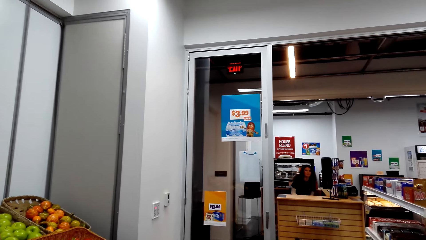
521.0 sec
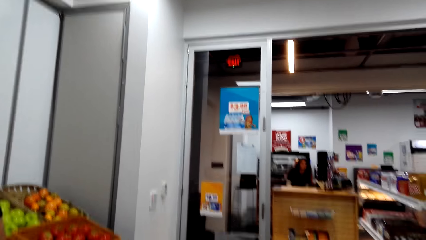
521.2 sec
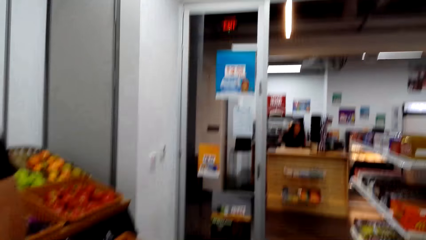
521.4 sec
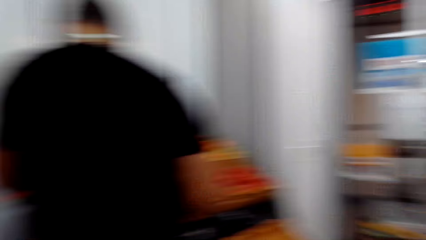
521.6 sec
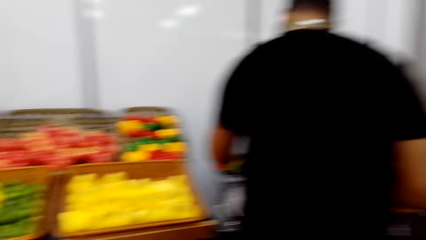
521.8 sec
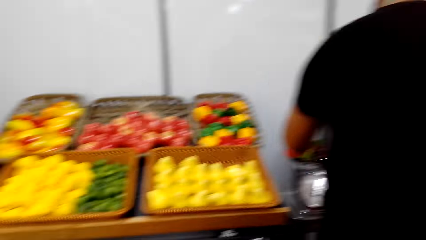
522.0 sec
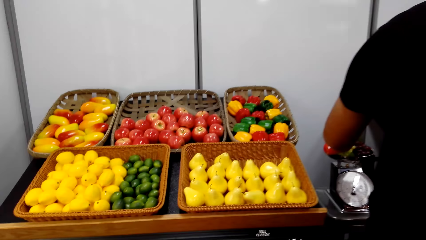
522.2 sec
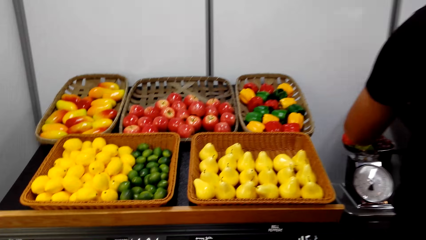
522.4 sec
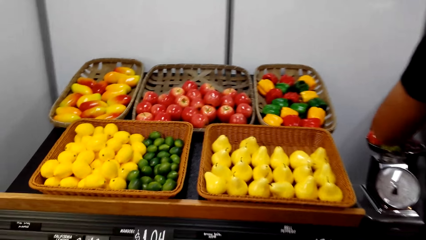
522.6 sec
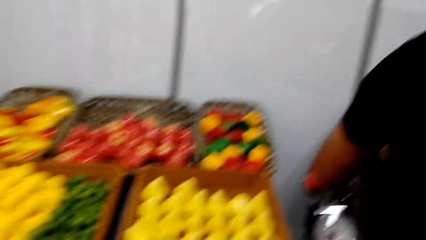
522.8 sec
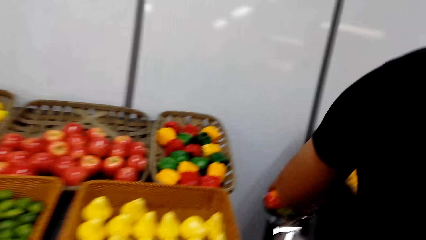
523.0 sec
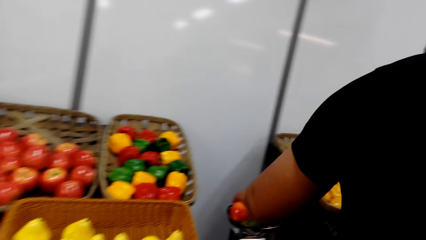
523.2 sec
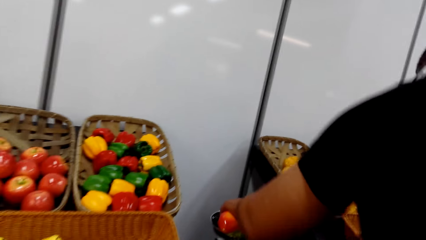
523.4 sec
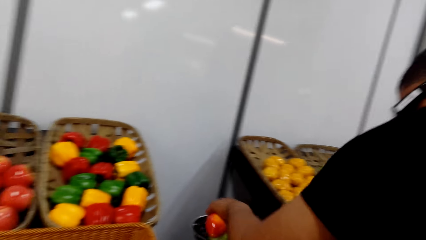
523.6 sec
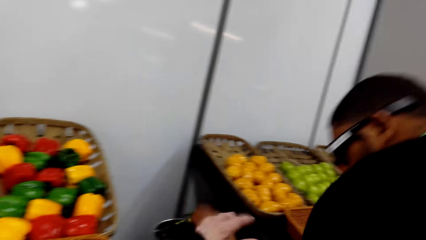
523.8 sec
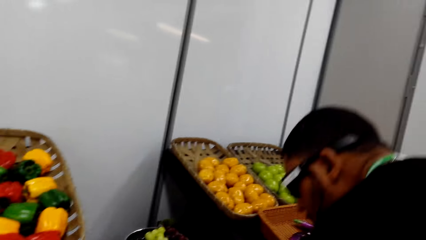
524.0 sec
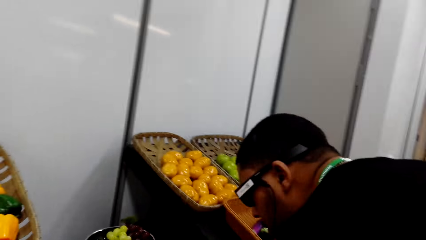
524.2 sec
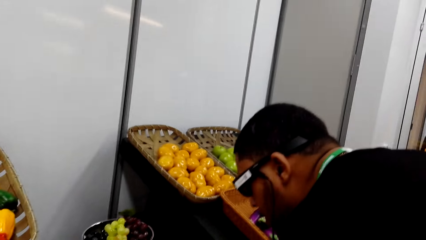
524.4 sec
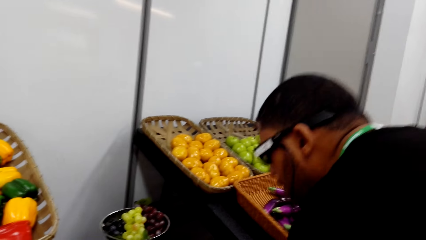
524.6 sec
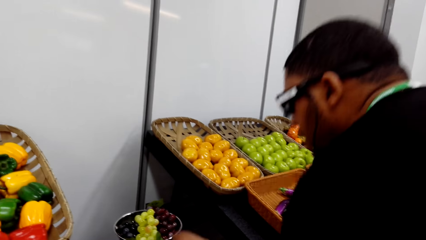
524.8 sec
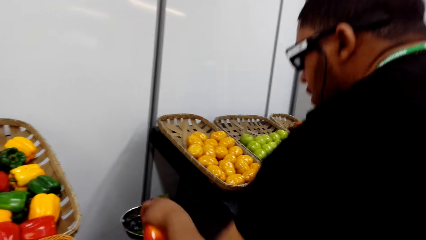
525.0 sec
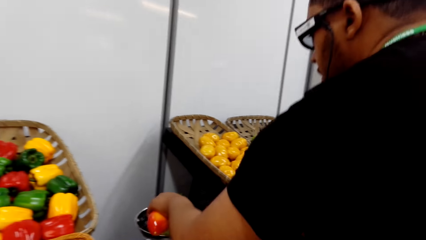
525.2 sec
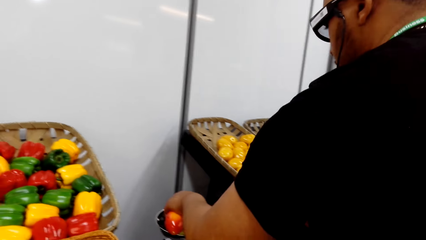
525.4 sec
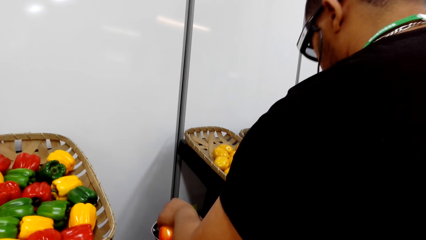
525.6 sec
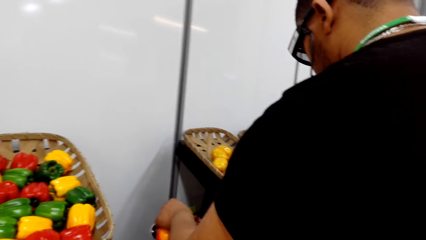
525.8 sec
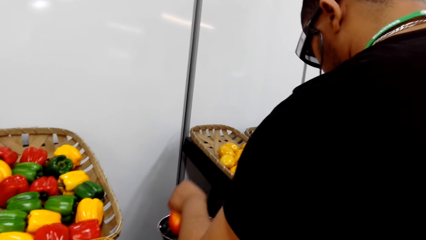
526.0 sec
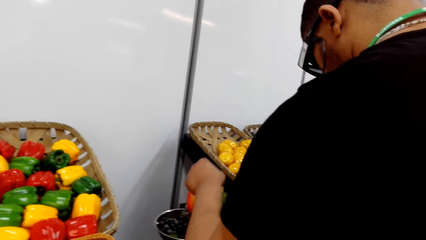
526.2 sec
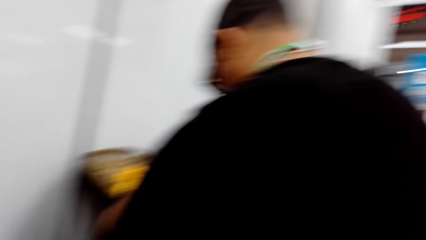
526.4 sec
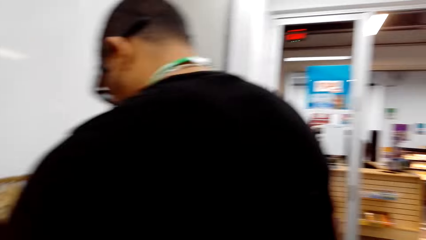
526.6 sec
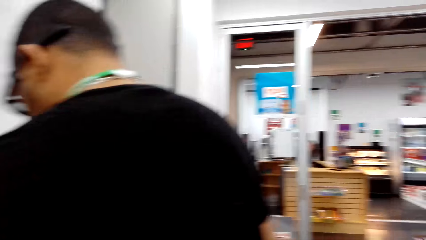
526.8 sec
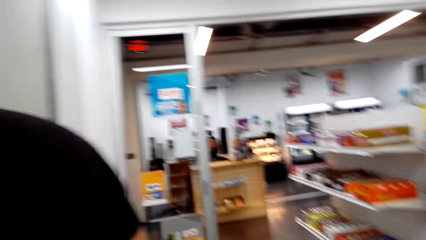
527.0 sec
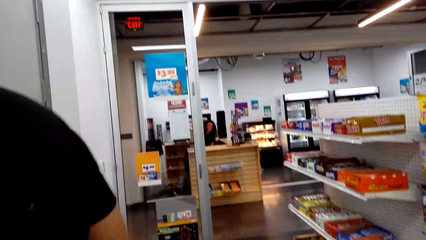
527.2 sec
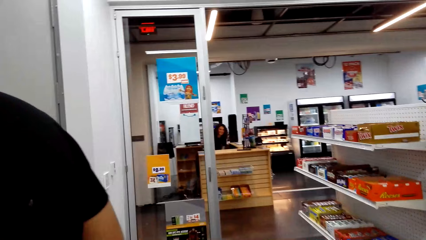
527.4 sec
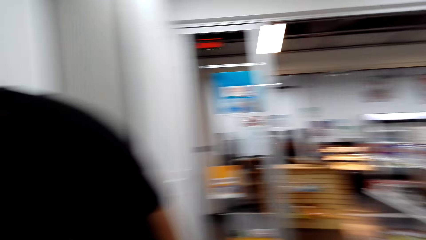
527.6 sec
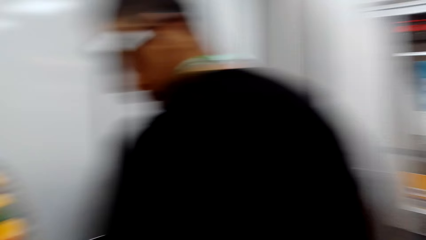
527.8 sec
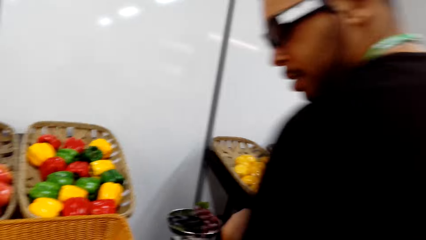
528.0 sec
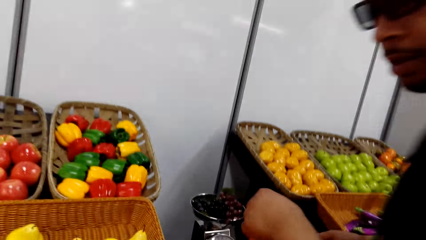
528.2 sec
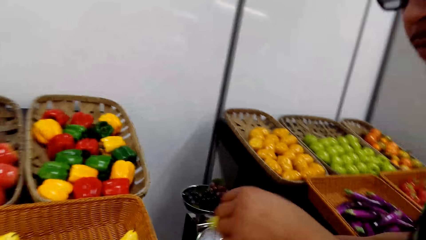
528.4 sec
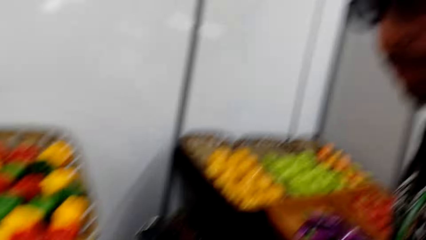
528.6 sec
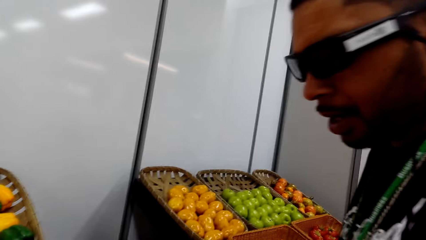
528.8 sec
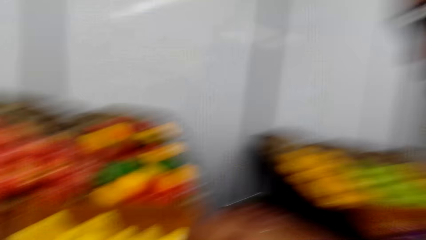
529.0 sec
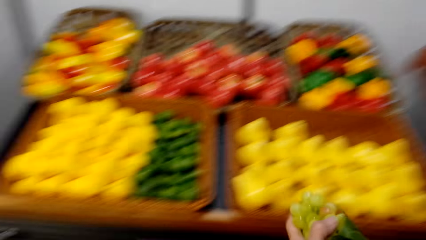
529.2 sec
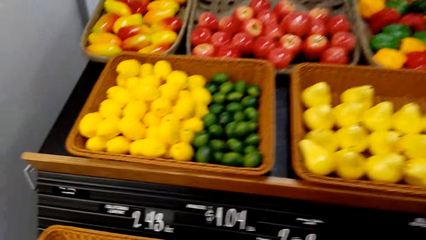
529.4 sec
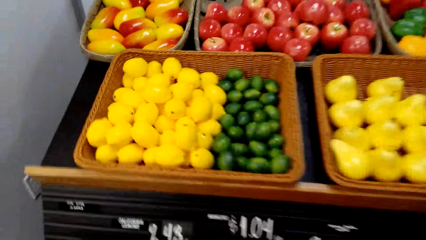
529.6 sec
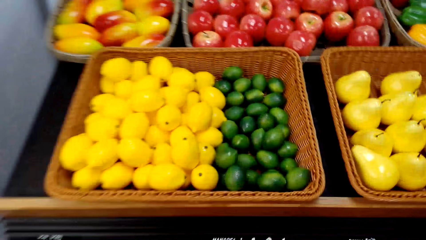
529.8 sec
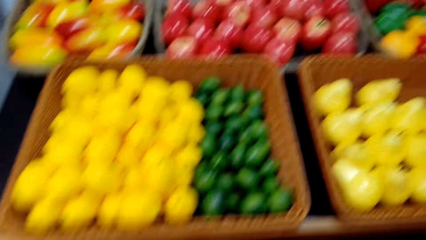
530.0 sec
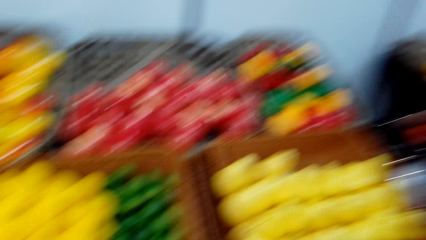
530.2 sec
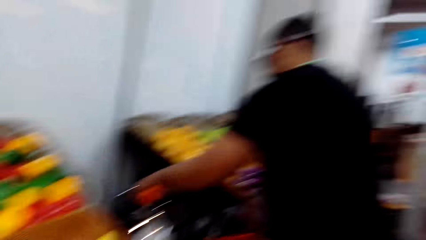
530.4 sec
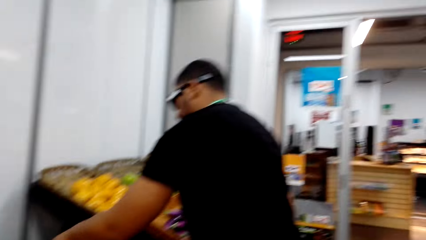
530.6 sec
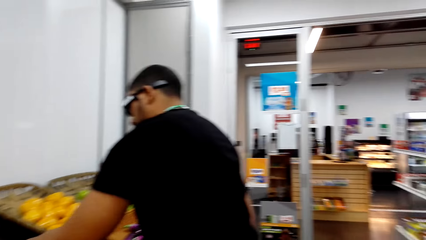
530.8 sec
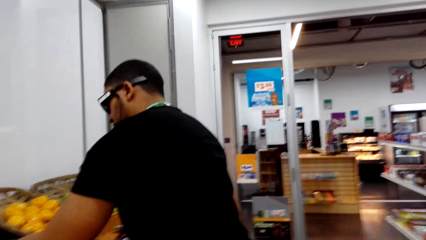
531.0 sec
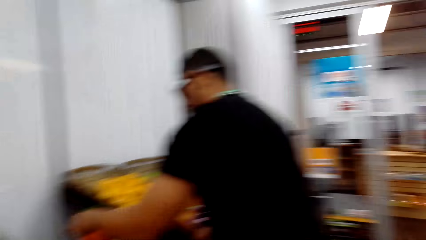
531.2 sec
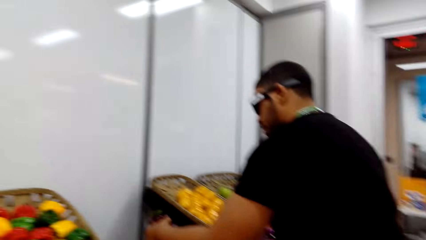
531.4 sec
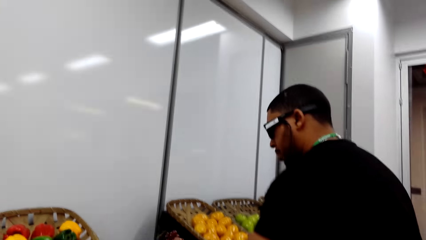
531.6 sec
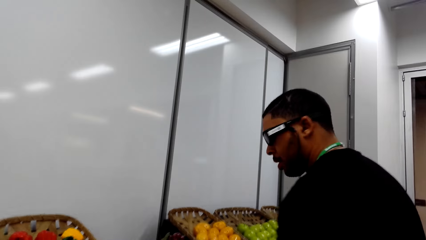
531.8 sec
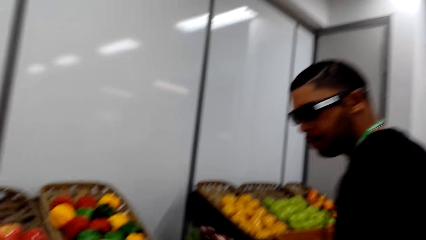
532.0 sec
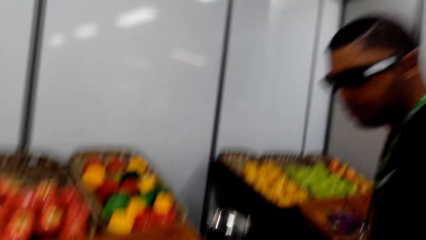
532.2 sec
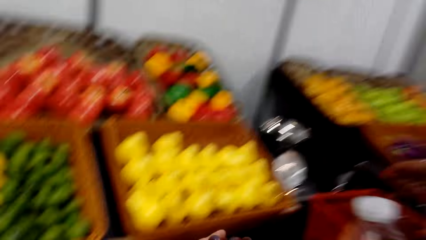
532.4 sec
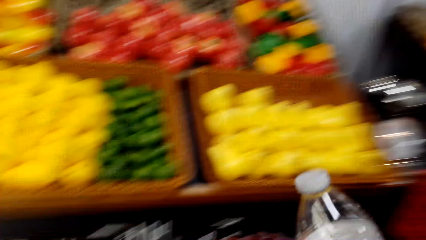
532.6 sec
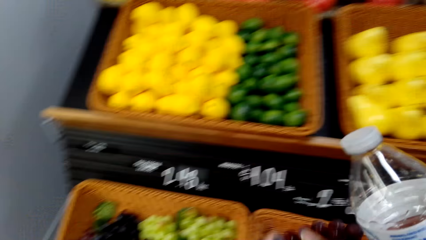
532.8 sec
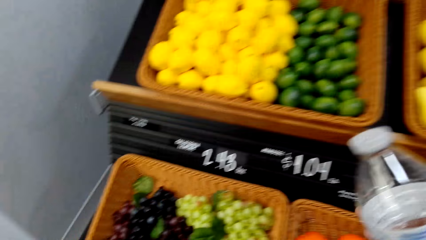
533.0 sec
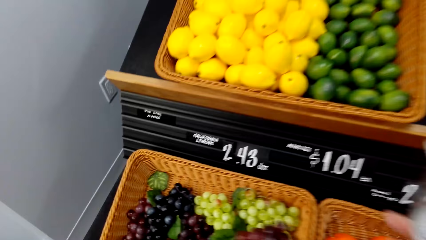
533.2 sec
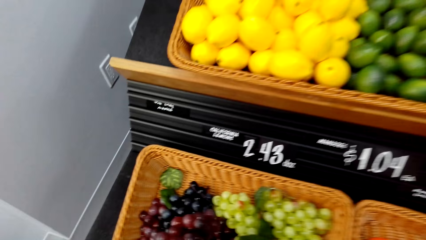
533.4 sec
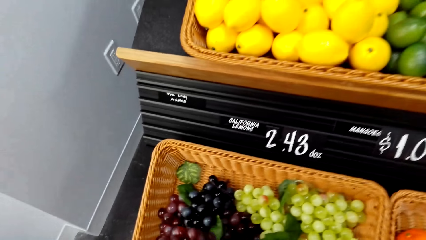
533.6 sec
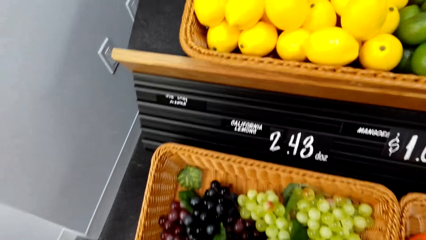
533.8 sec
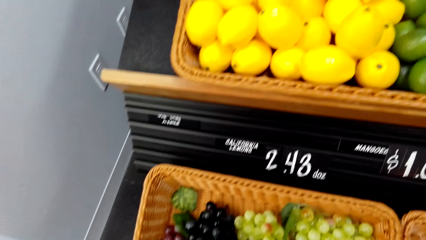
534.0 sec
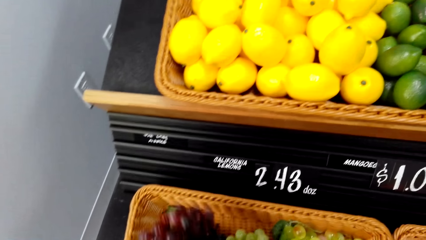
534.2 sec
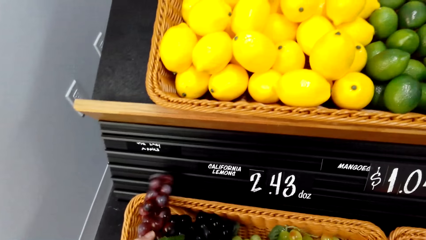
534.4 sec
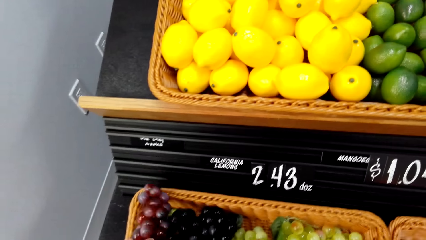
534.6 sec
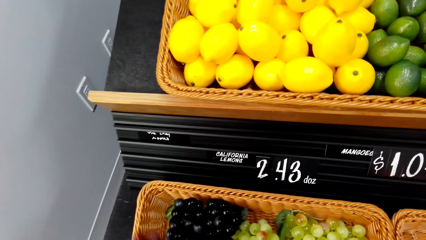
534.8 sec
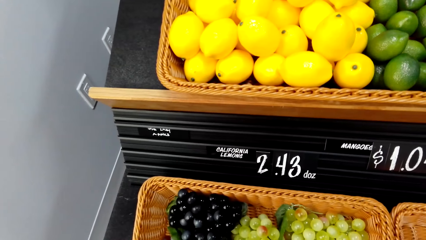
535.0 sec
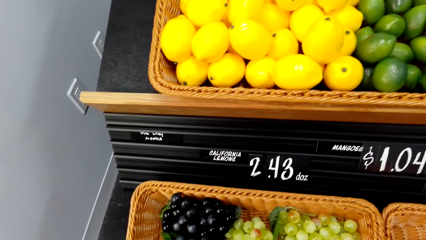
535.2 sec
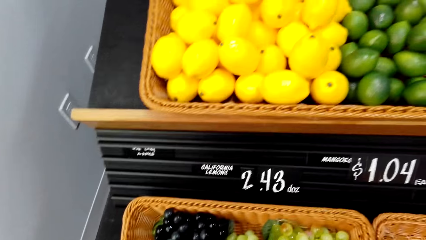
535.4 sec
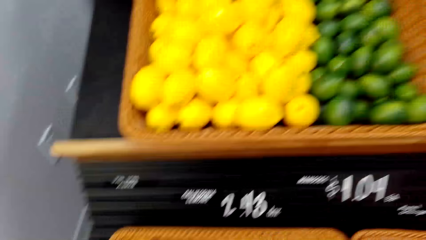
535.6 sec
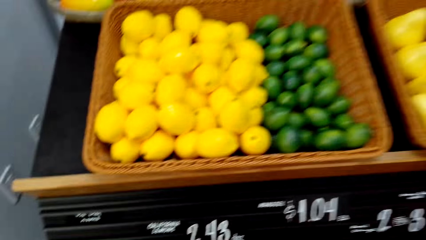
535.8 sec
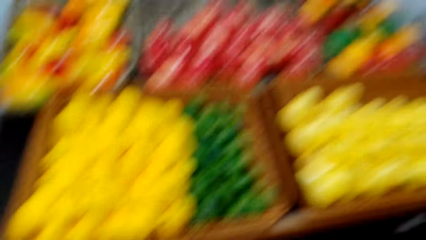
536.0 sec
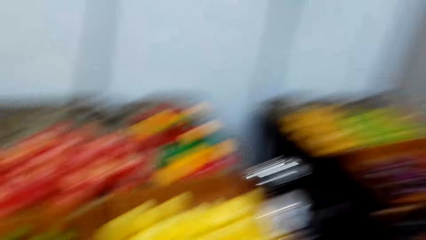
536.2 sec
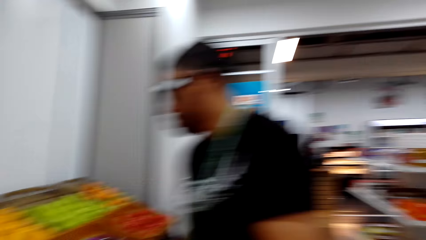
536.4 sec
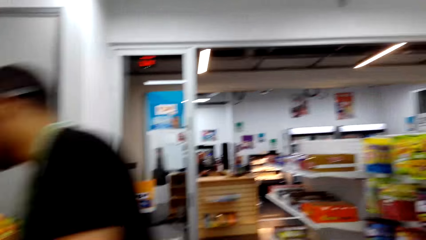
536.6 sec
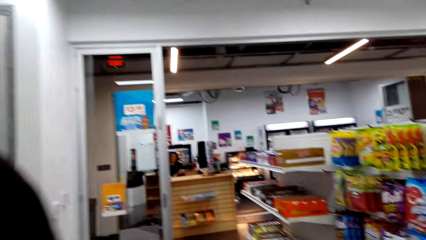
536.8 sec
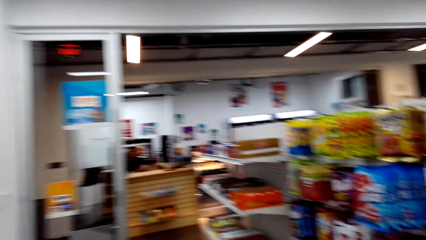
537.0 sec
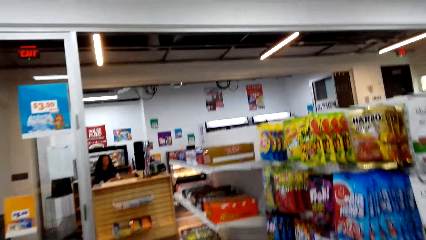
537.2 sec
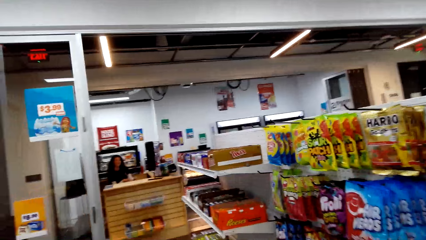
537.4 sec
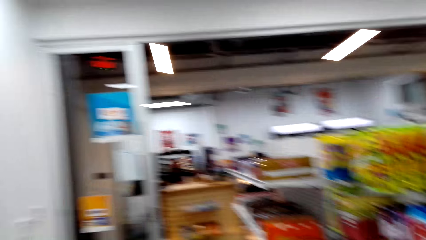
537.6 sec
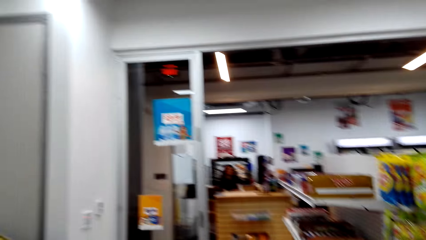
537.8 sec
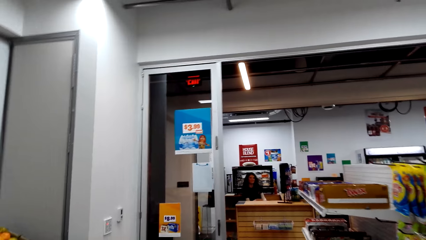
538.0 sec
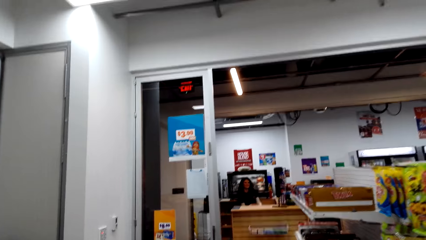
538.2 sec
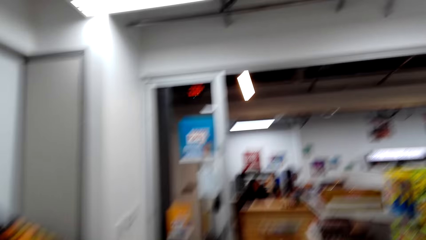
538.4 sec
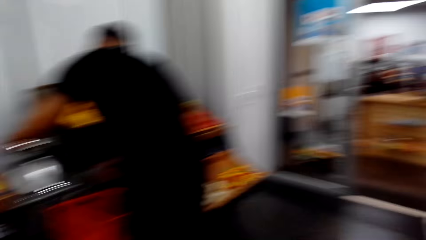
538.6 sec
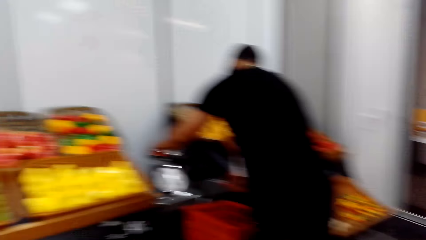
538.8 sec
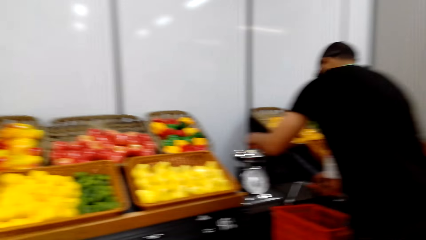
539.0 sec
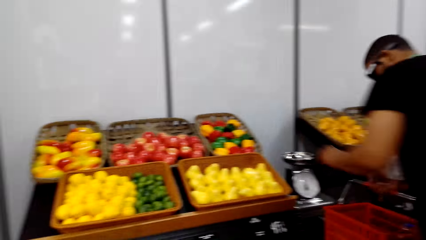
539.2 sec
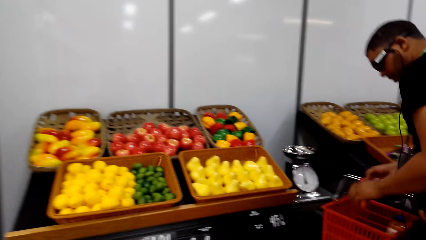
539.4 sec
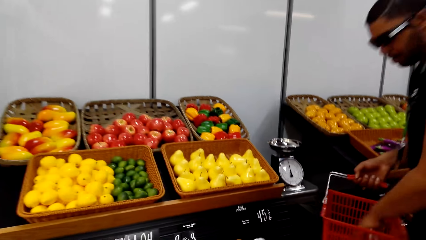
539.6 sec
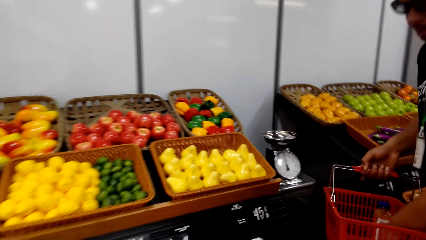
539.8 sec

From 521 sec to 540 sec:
A person weighs fruits. The camera wearer dialogues to the person. They dialogue to the person again. The person holds a bottle of water. The camera wearer touches the grapes.
